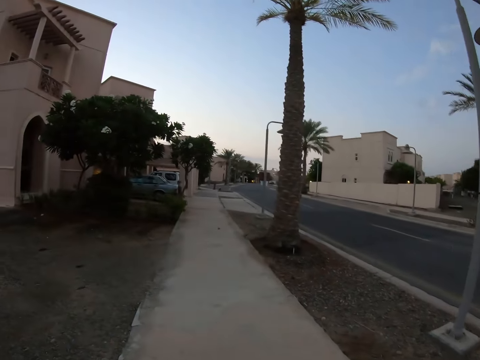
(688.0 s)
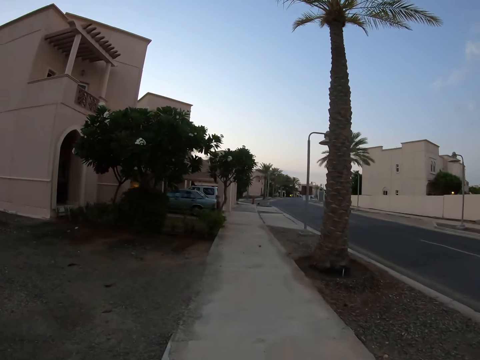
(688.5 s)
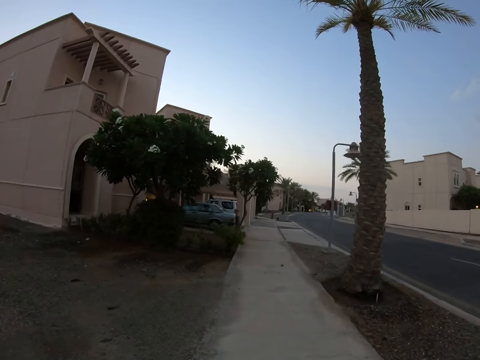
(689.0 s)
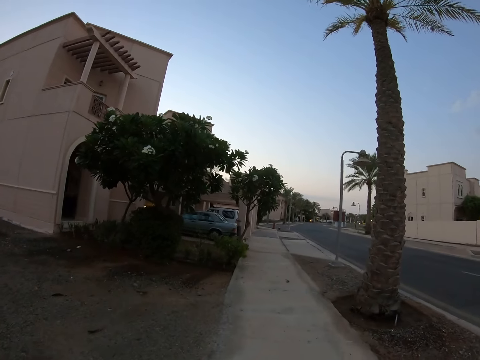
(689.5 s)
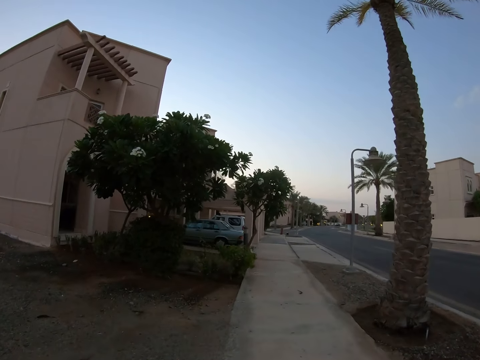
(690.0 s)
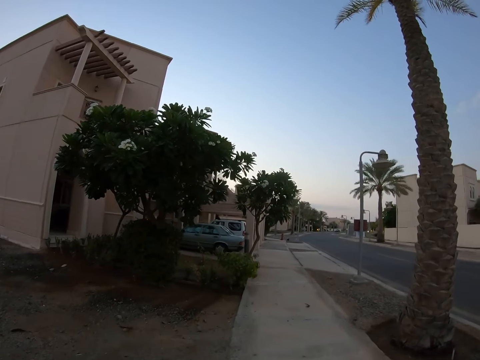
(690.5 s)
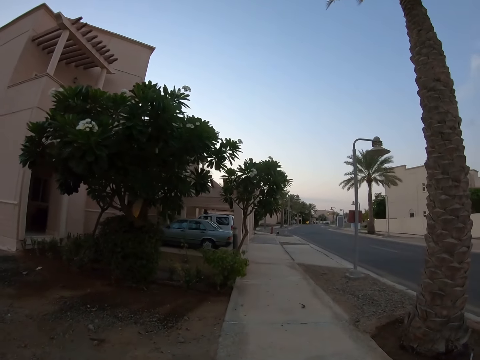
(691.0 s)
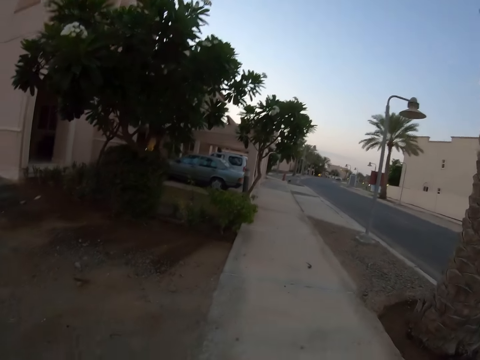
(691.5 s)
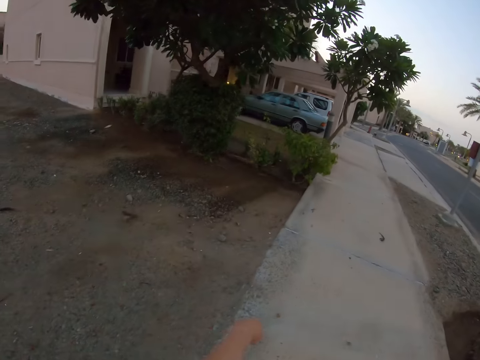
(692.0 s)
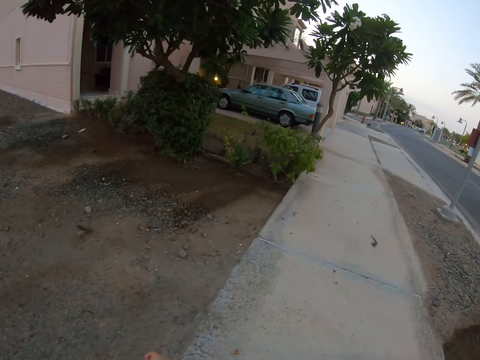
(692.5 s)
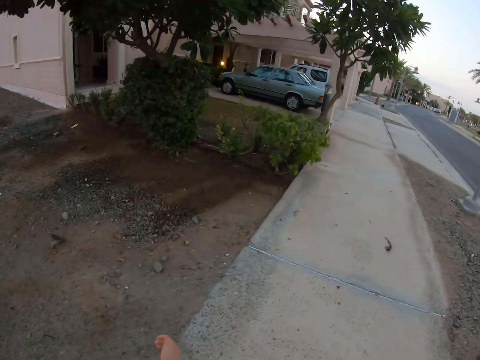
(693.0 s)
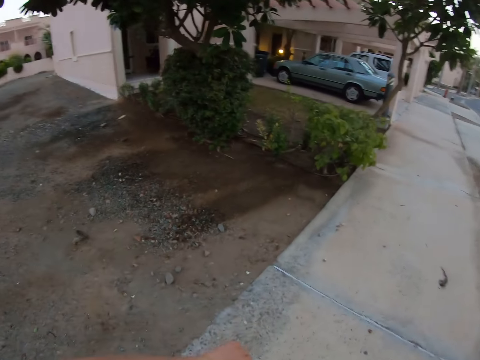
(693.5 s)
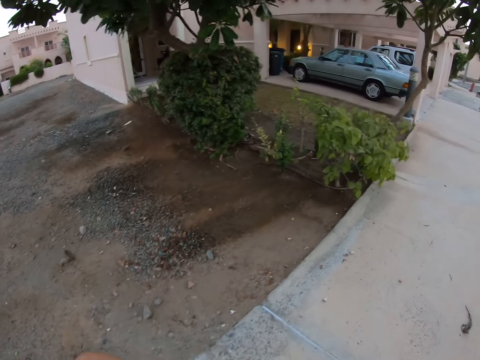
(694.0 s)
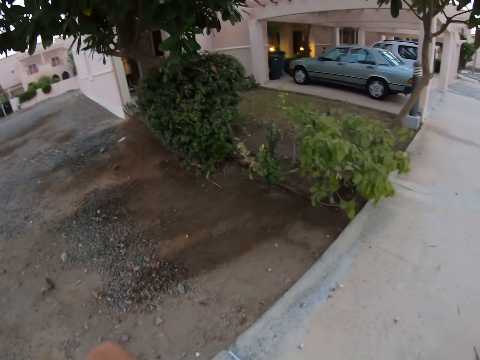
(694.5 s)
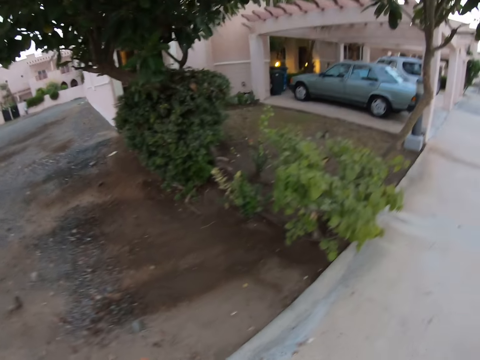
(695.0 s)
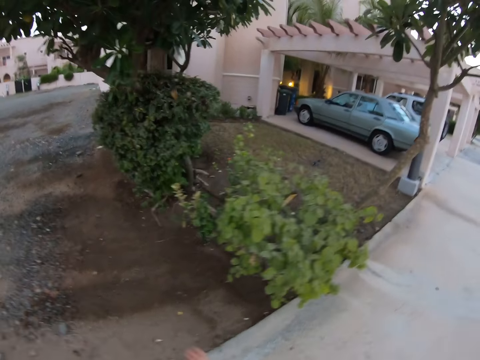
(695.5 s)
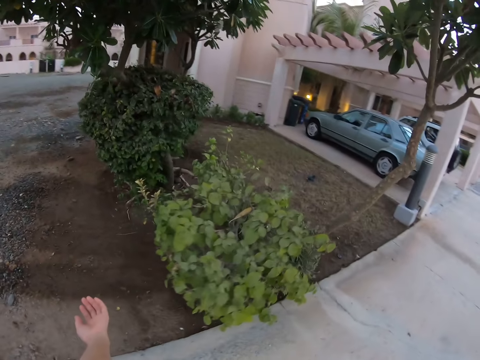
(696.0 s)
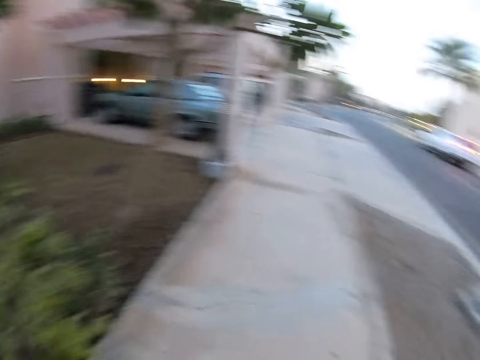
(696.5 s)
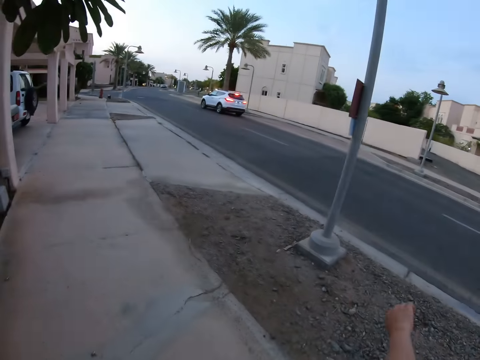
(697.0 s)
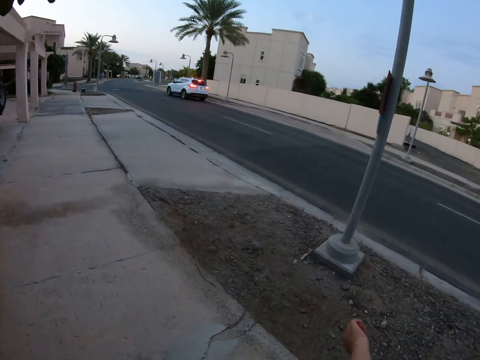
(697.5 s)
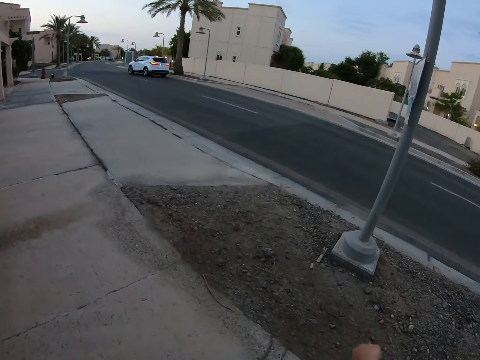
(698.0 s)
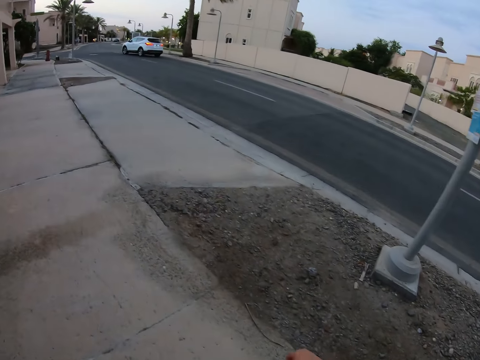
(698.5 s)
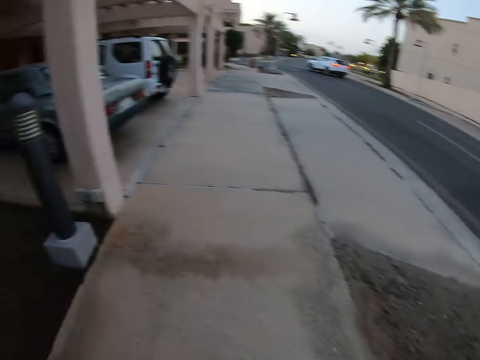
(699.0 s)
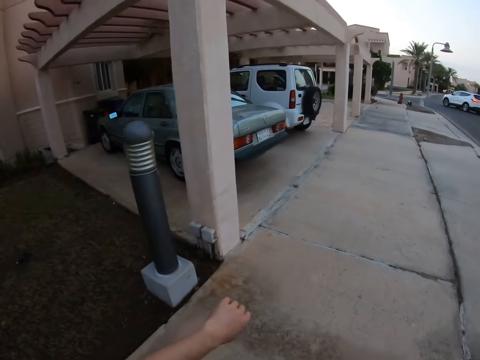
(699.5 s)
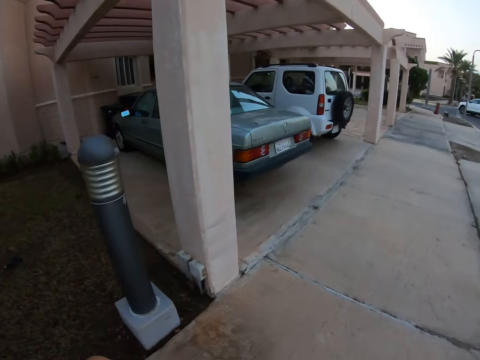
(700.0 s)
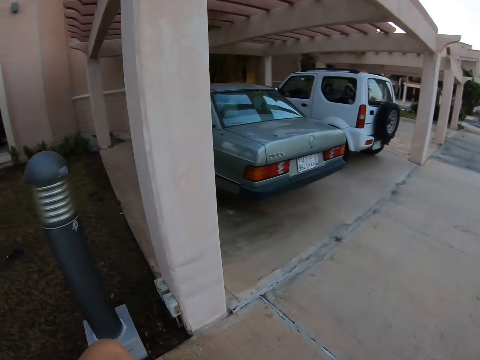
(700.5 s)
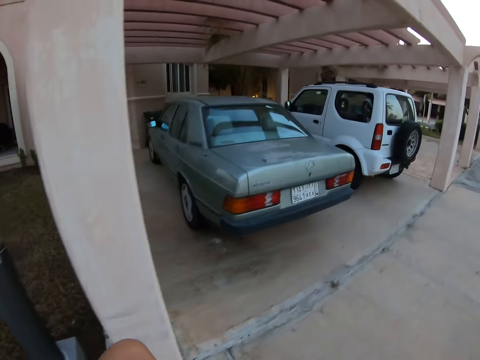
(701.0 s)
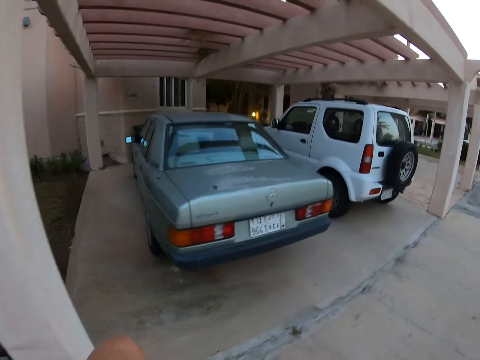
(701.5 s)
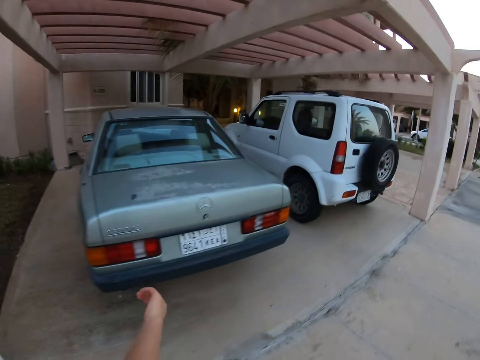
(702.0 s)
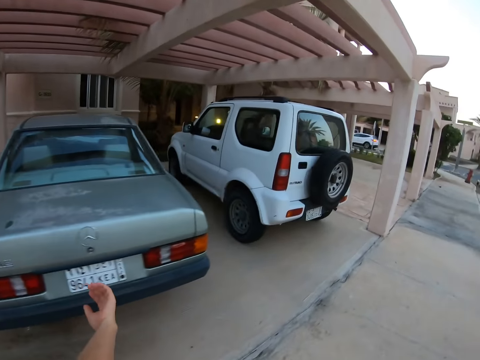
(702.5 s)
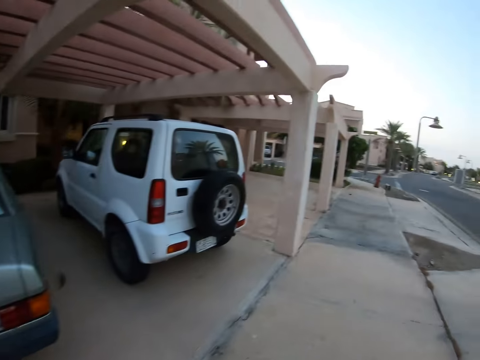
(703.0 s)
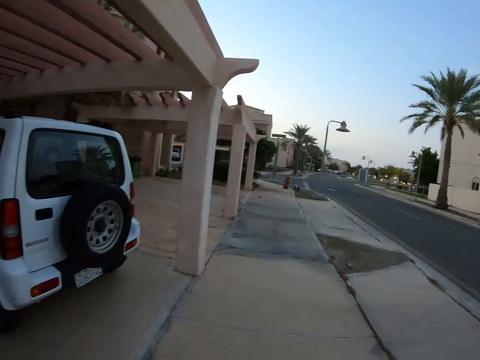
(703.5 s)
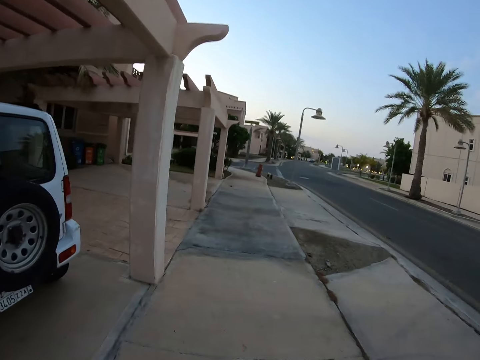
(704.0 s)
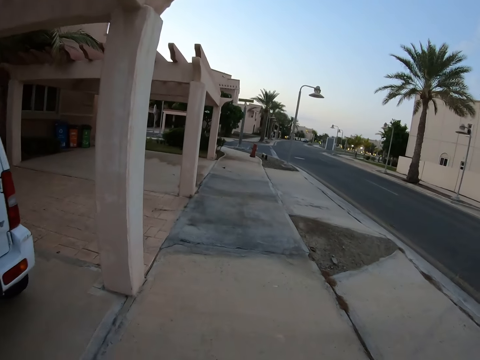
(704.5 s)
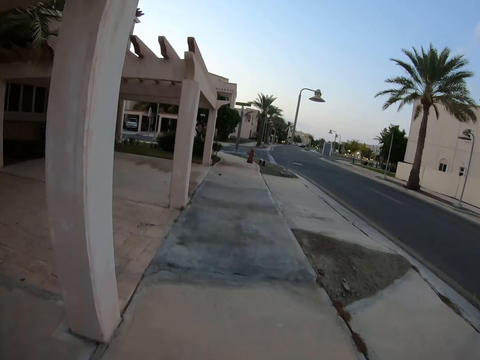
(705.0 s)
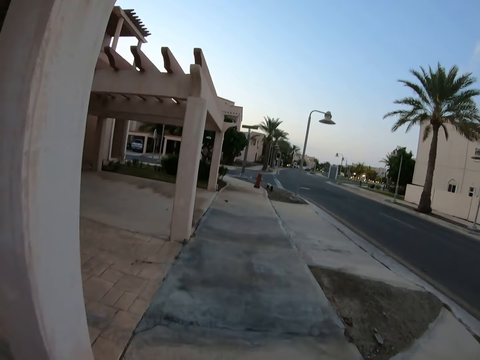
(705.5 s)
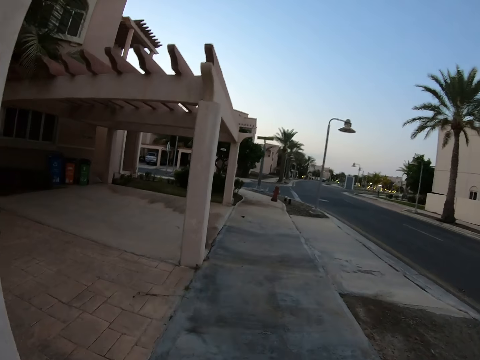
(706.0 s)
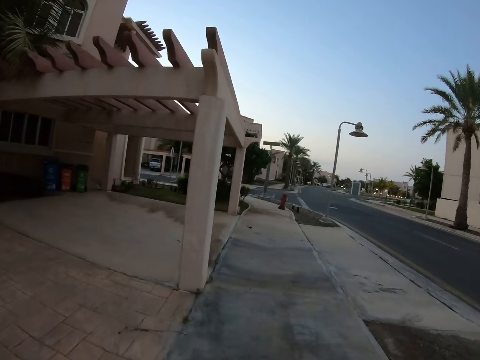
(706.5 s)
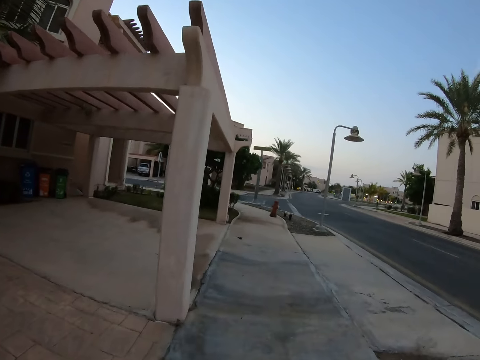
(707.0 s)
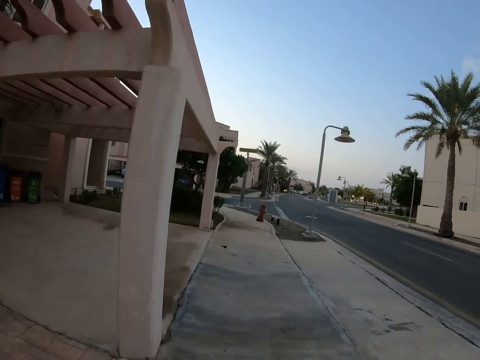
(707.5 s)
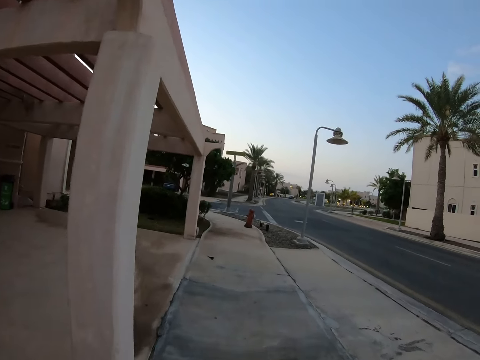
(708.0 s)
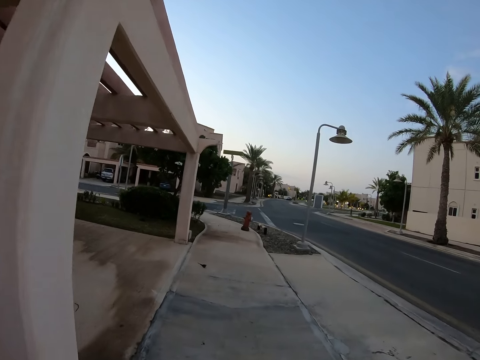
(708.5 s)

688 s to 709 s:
The camera wearer walks on the road. They look around the road. They walk on the road. They look around the road. They walk on the road.
